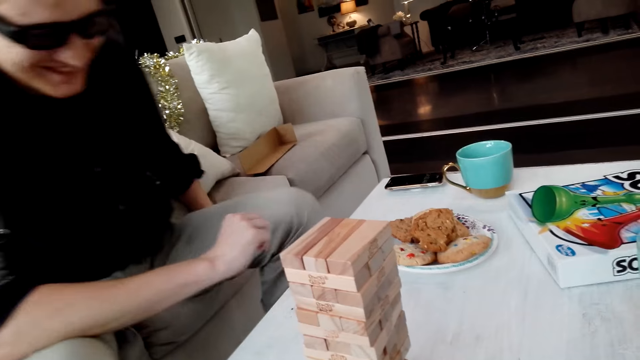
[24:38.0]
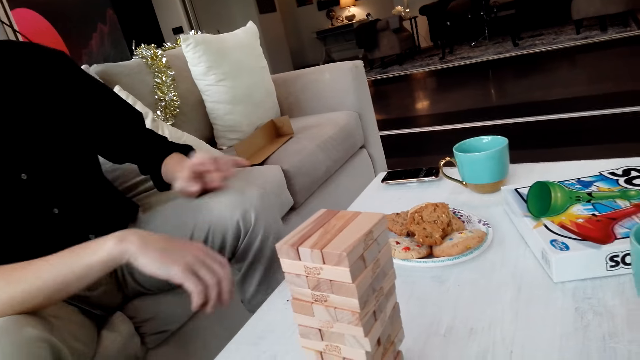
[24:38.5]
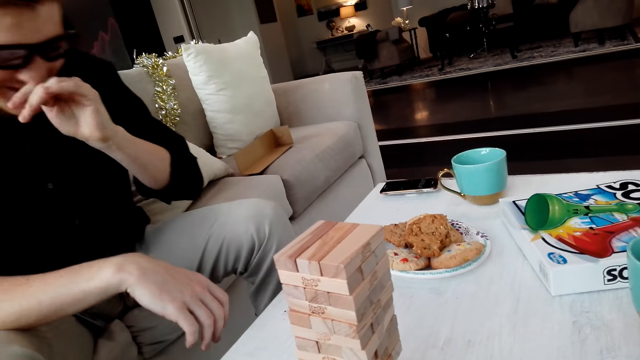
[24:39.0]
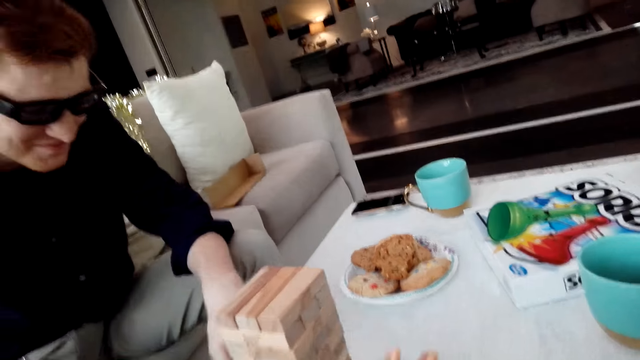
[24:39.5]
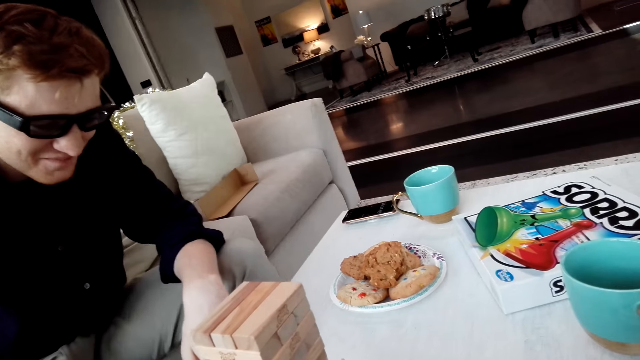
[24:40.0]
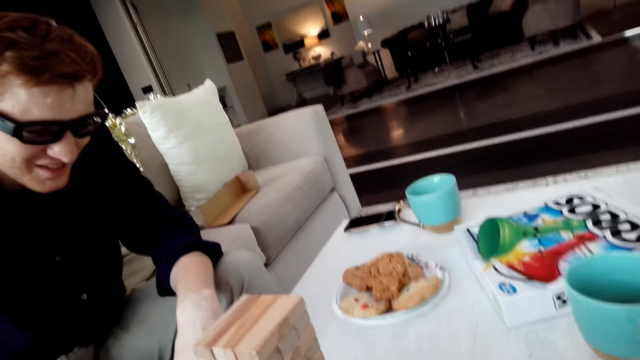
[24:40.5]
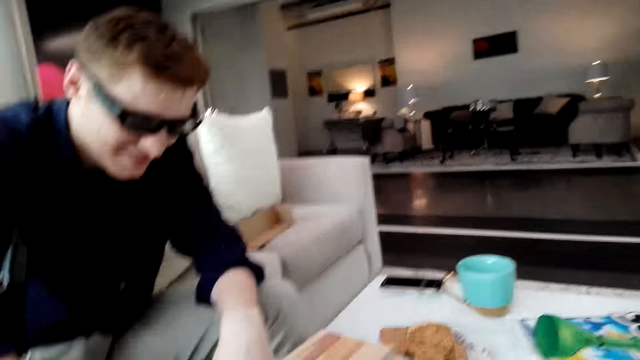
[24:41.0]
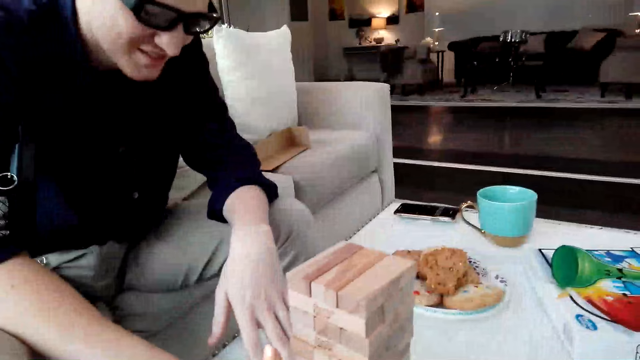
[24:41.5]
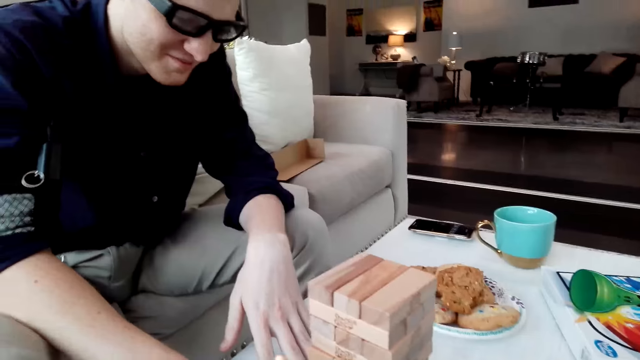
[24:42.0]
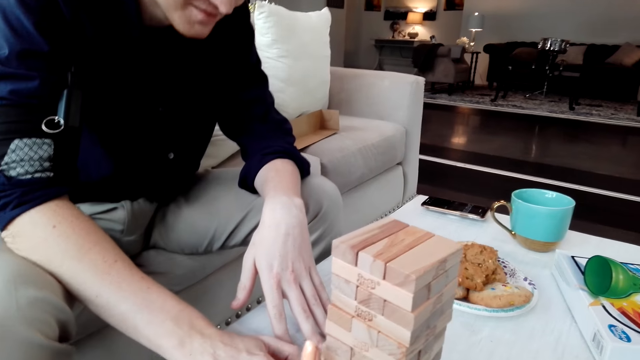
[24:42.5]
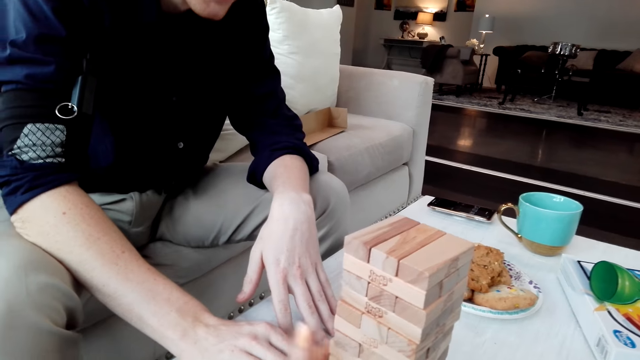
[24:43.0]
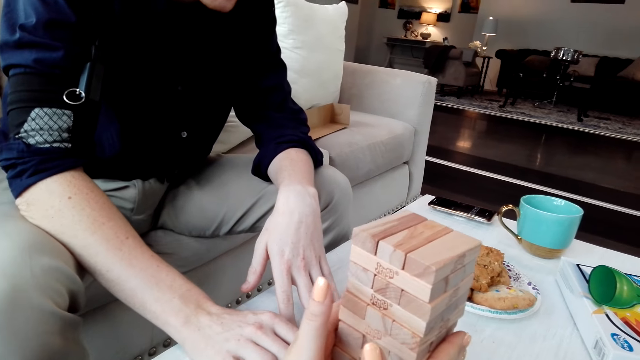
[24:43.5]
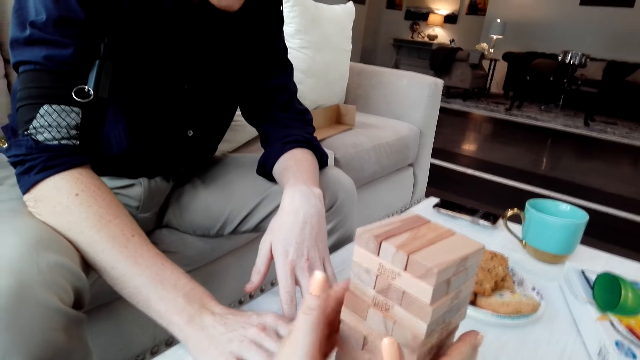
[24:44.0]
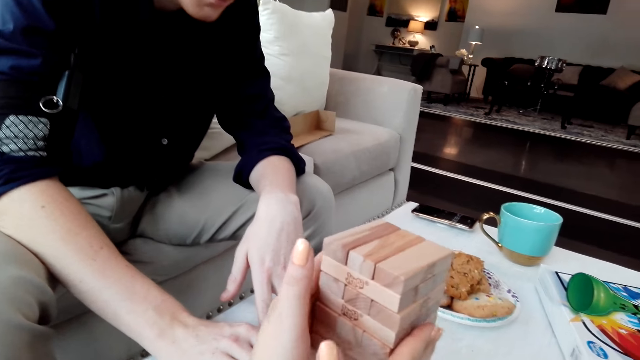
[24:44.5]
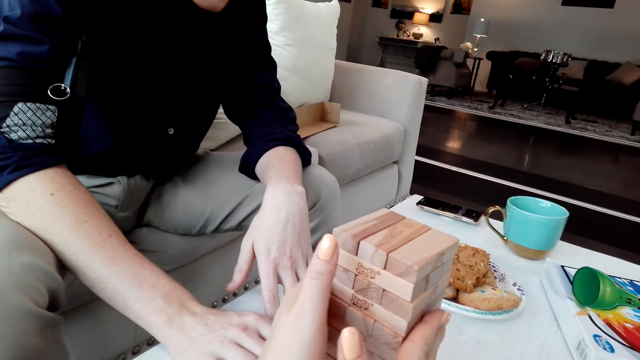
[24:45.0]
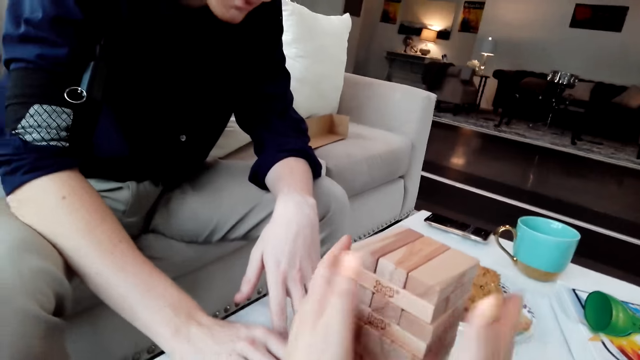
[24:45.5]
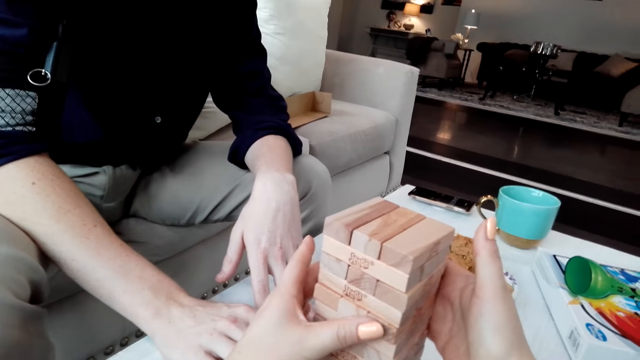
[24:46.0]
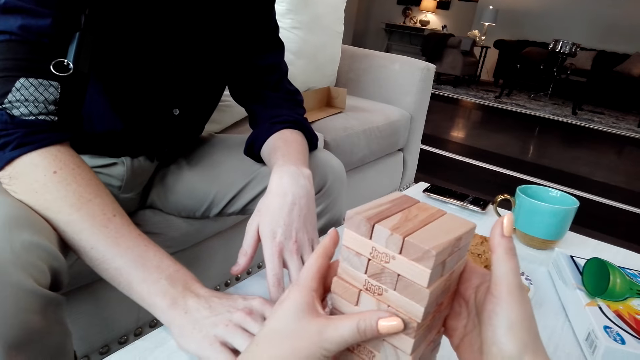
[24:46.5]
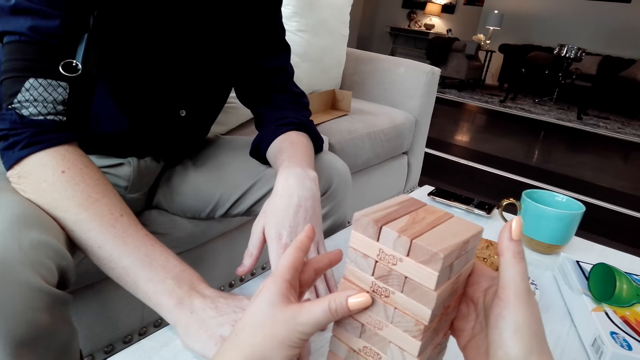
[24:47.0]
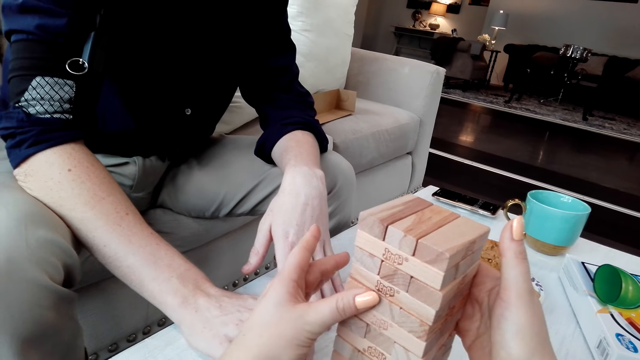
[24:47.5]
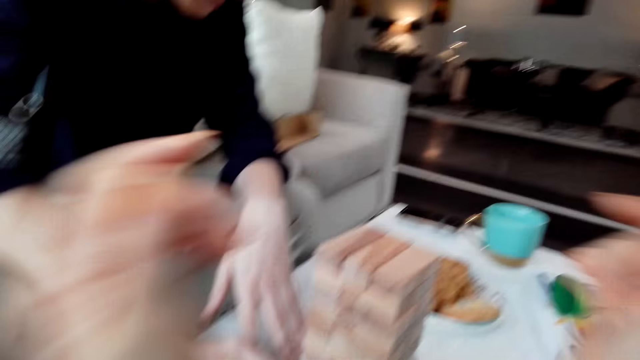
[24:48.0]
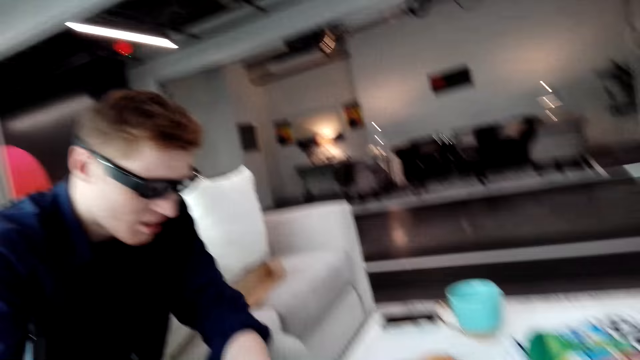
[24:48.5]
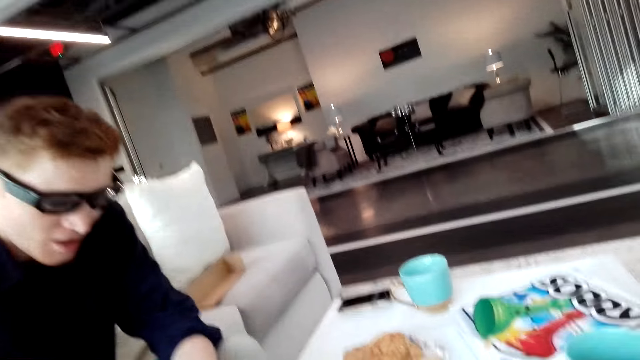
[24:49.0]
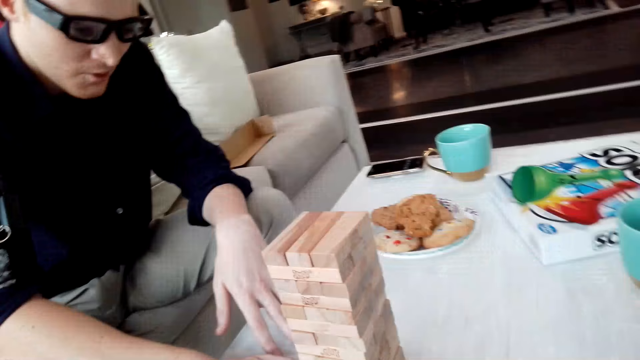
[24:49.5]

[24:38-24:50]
The camera wearer holds the Jenga tower. They touch the Jenga blocks.

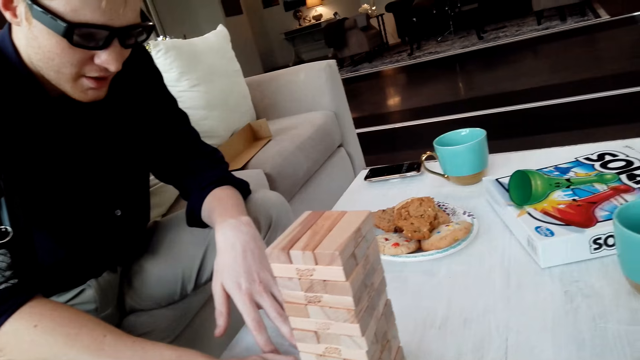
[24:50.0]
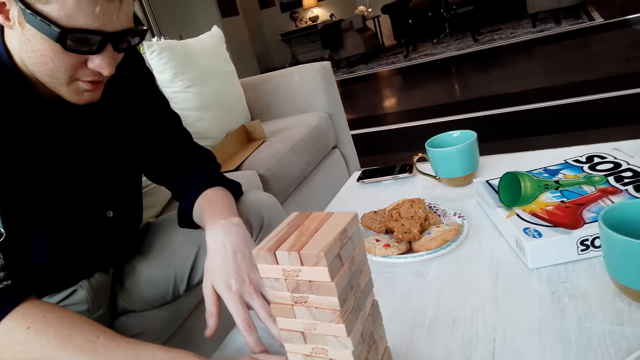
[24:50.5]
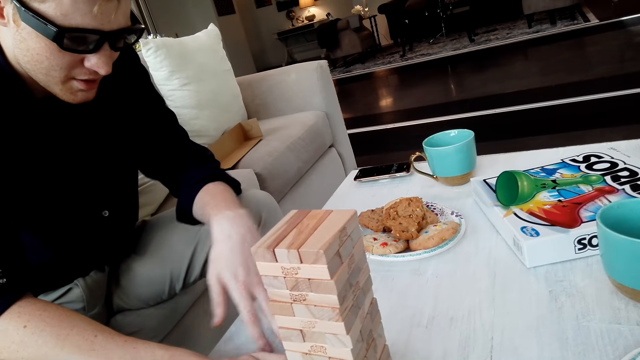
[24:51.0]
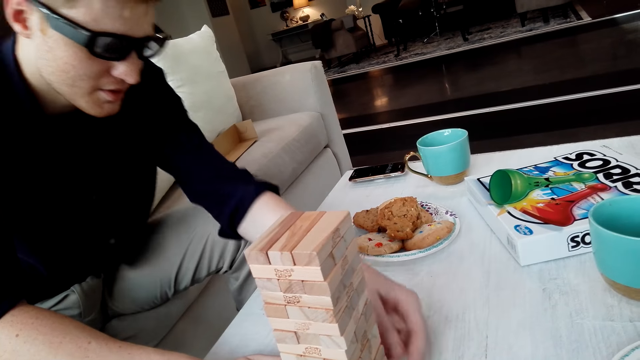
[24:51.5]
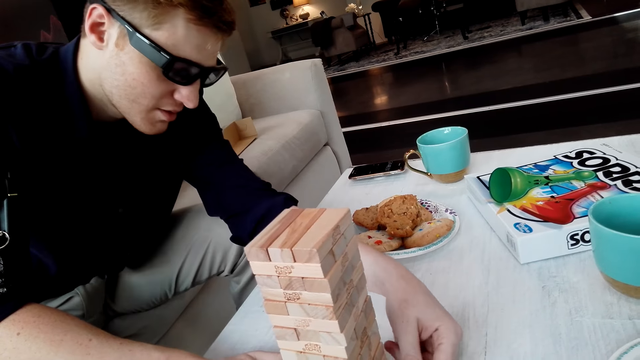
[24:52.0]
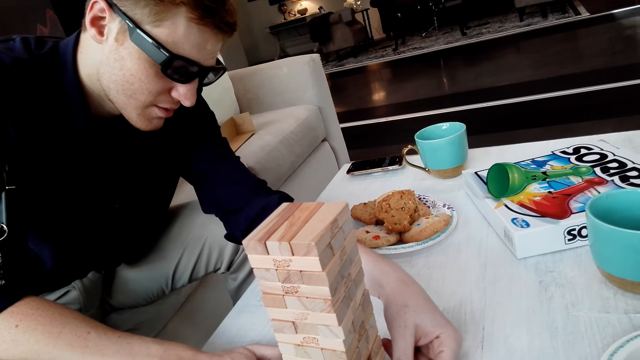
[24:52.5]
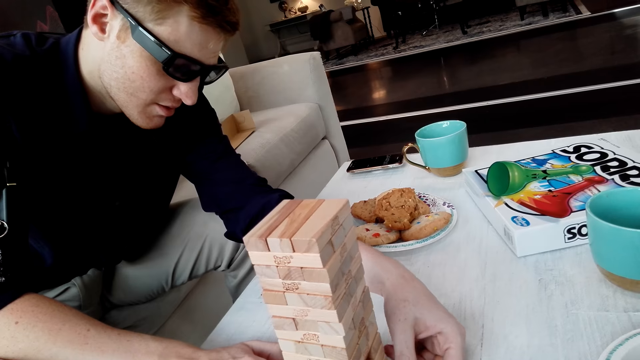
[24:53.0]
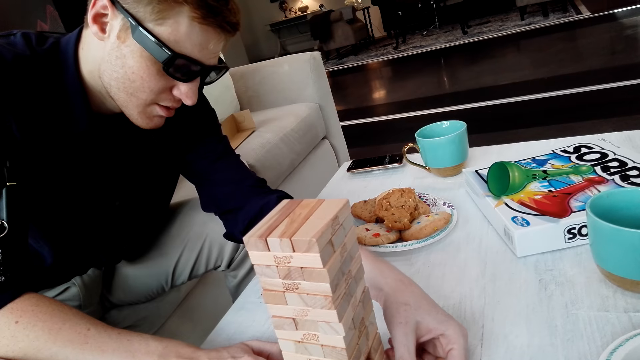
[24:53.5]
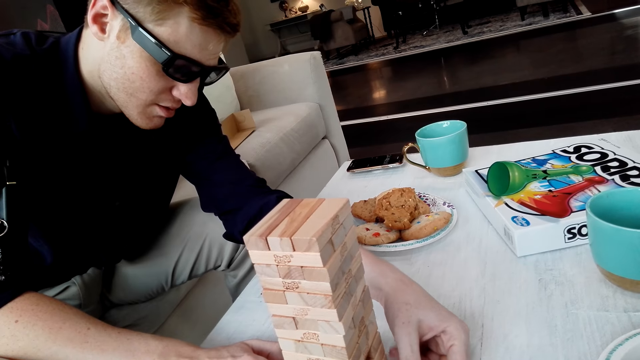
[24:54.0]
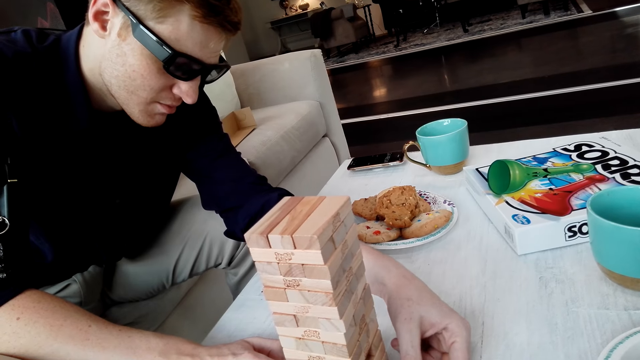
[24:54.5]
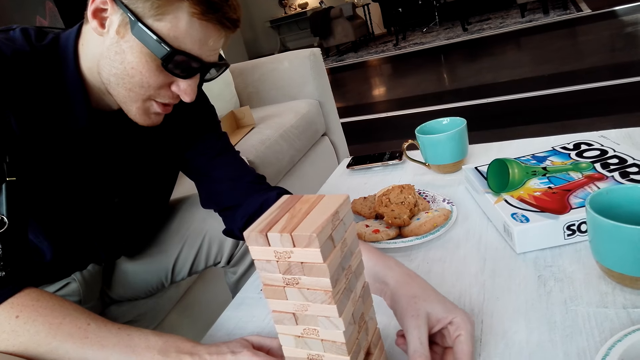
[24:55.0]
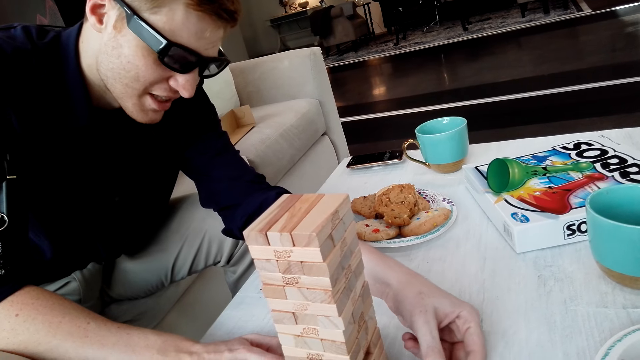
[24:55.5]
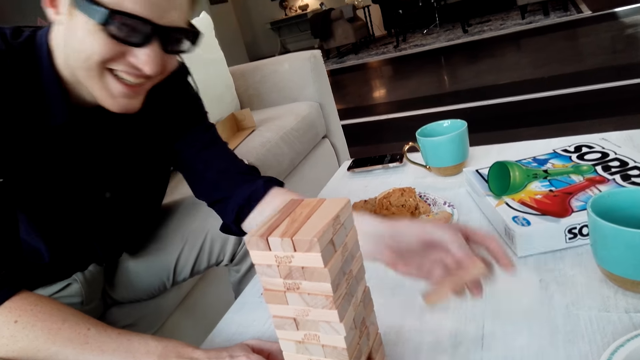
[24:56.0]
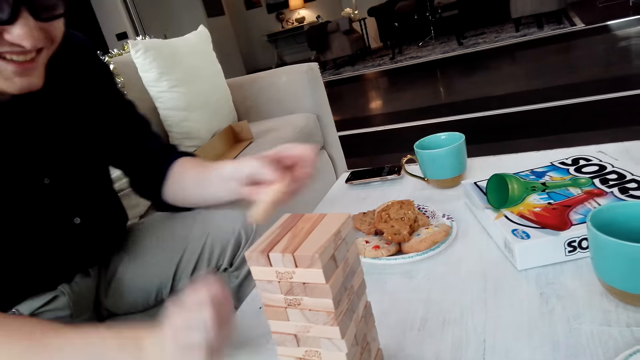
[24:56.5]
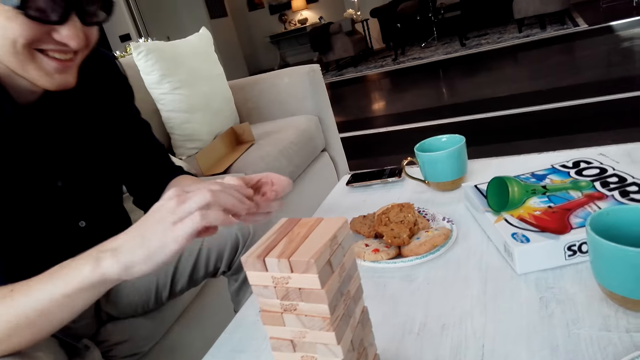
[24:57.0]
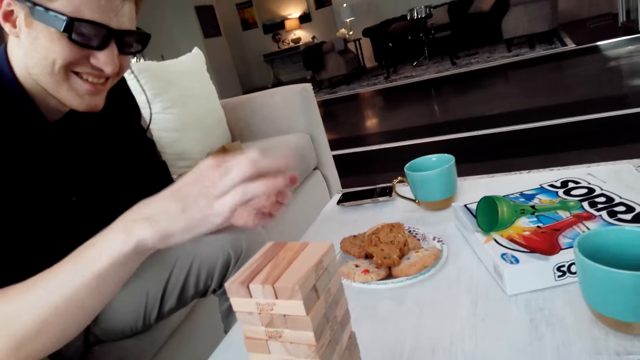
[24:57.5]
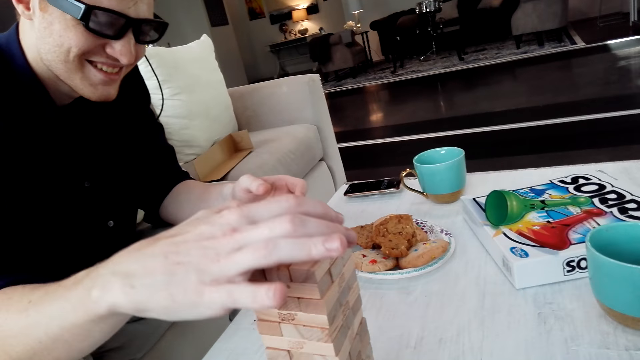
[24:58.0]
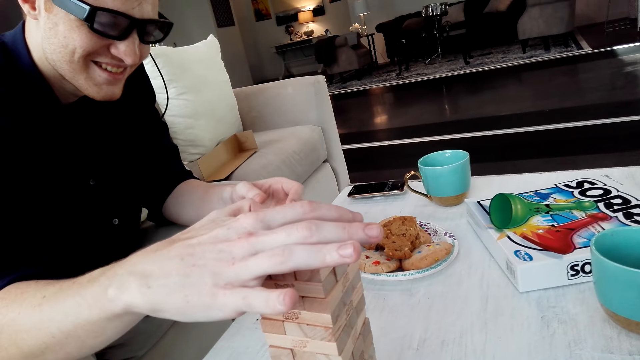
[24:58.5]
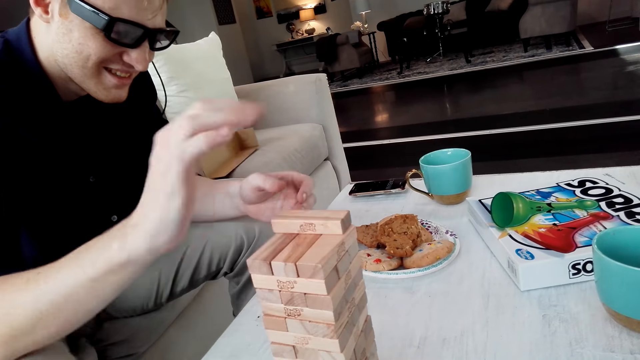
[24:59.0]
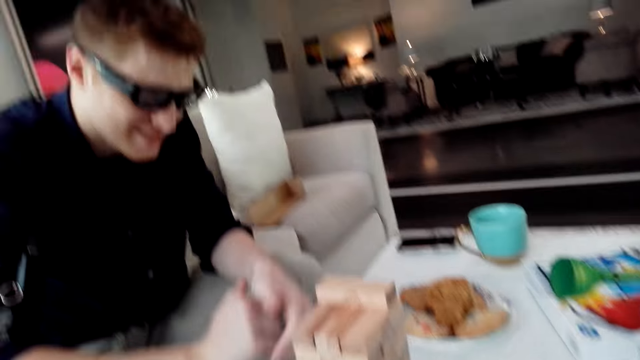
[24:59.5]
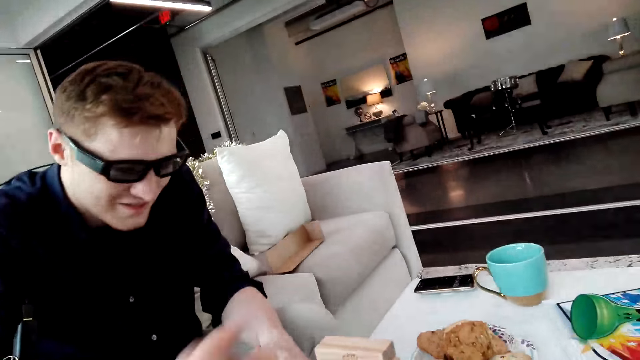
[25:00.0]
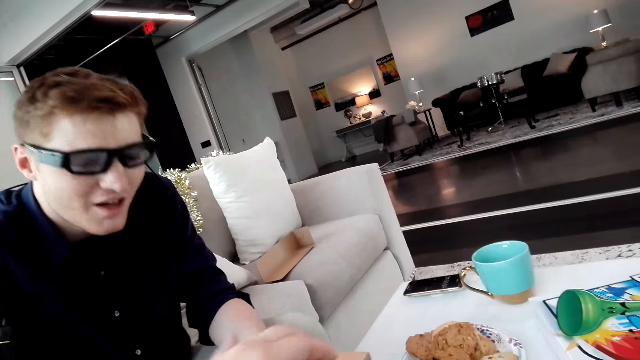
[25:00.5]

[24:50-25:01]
A man pulls a Jenga block. The man puts the Jenga block on a tower.
